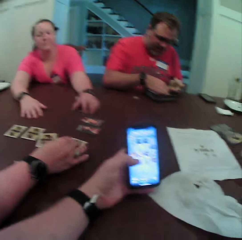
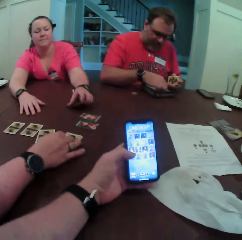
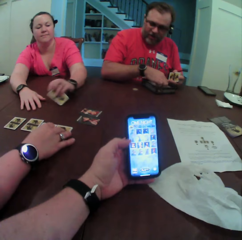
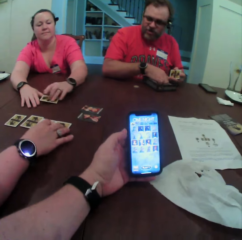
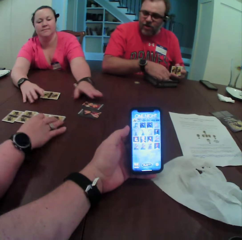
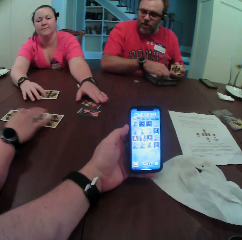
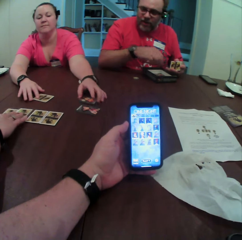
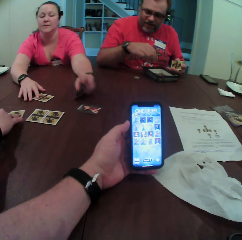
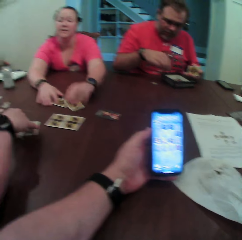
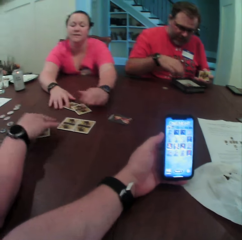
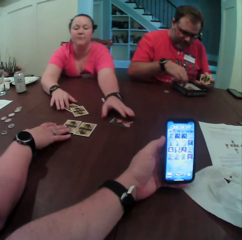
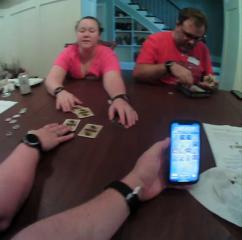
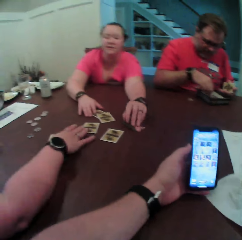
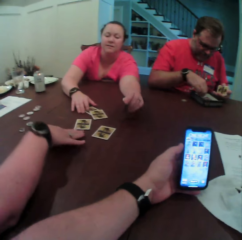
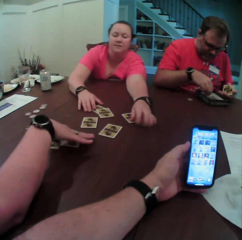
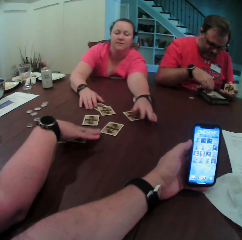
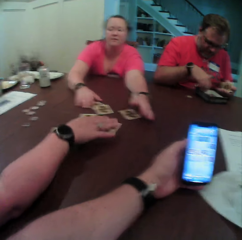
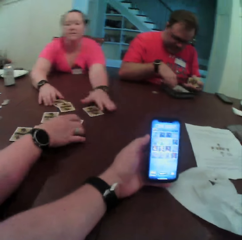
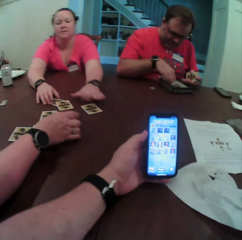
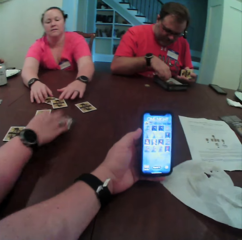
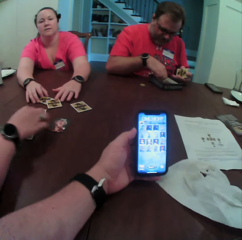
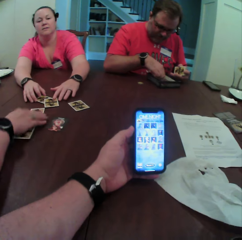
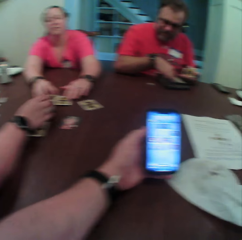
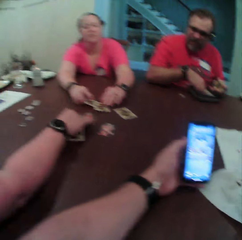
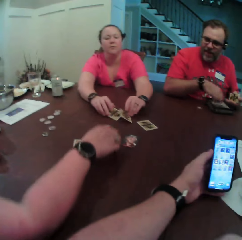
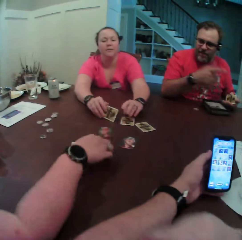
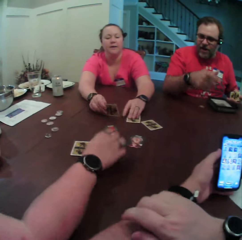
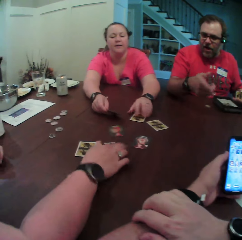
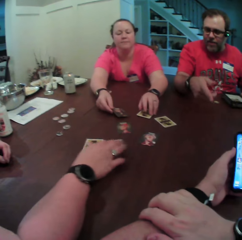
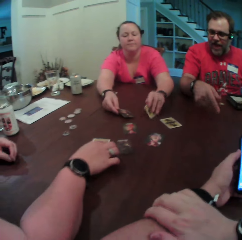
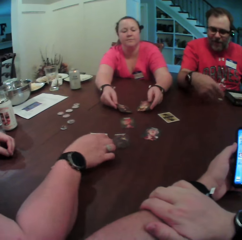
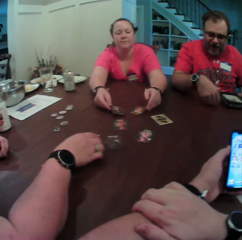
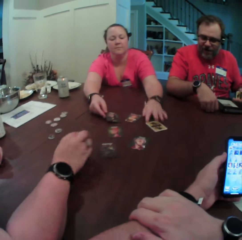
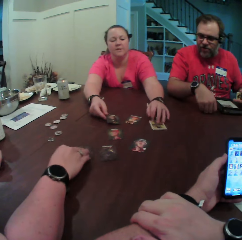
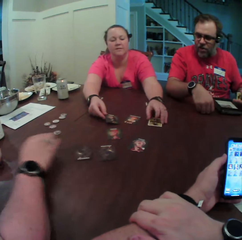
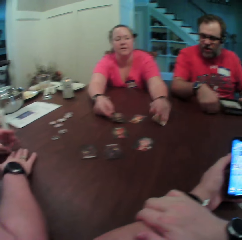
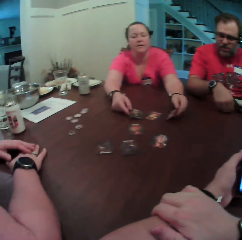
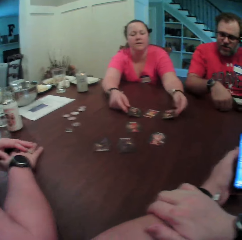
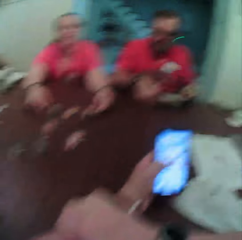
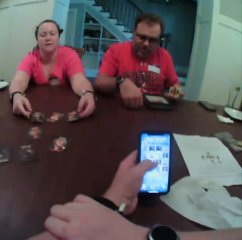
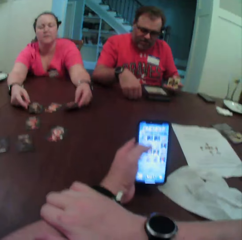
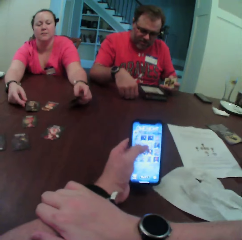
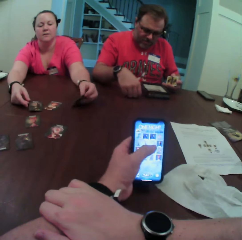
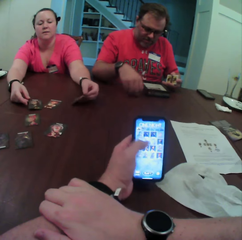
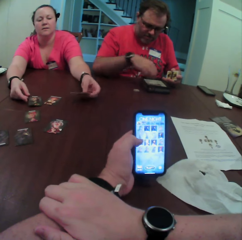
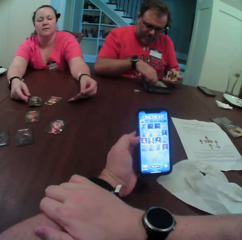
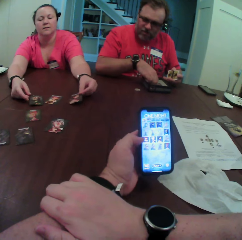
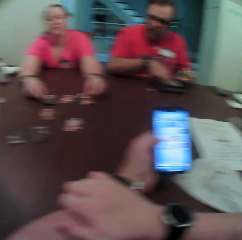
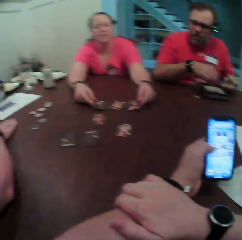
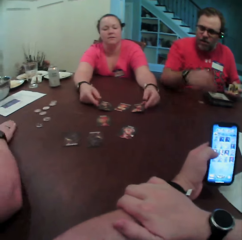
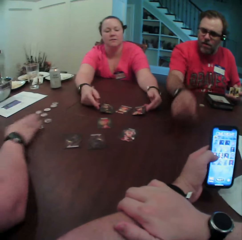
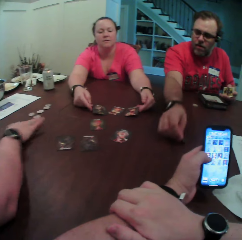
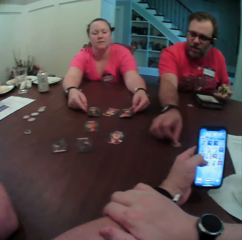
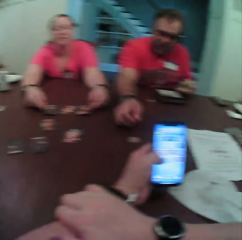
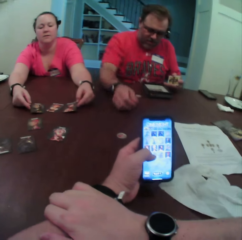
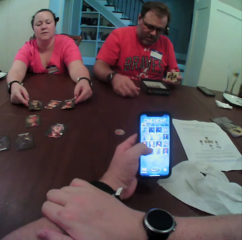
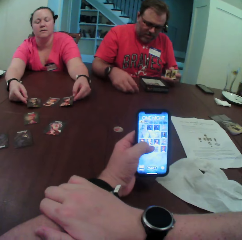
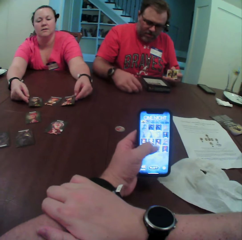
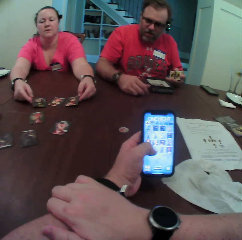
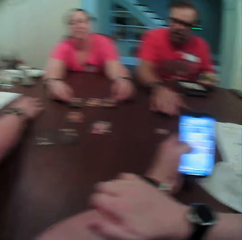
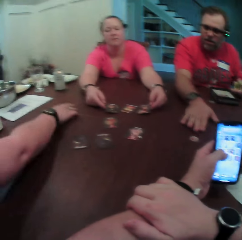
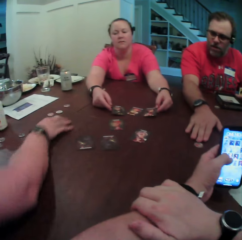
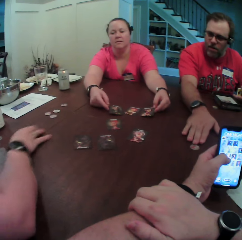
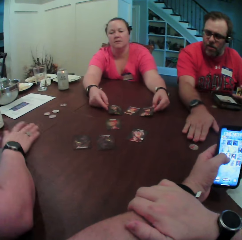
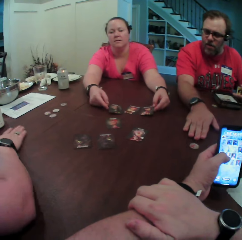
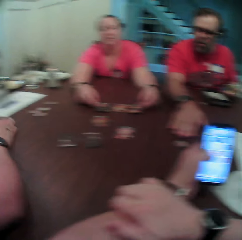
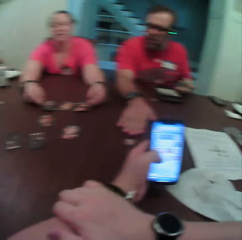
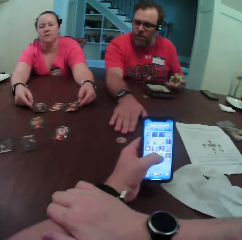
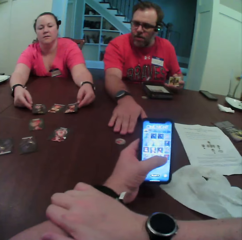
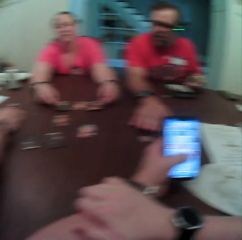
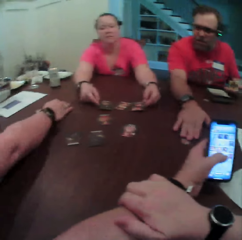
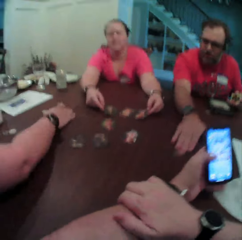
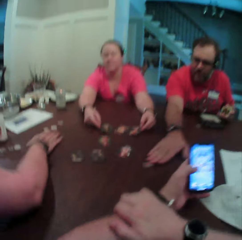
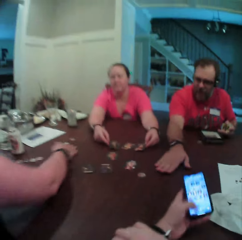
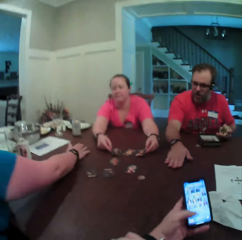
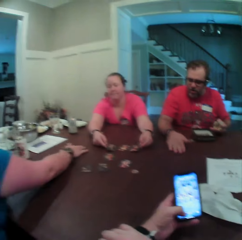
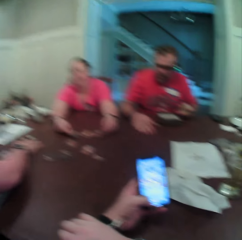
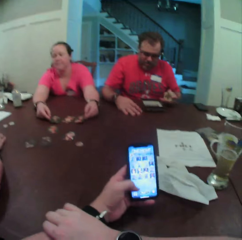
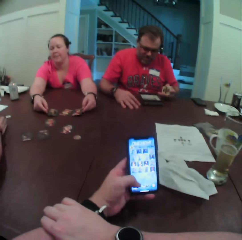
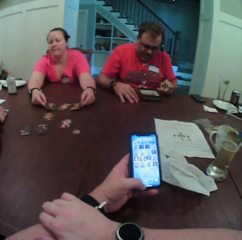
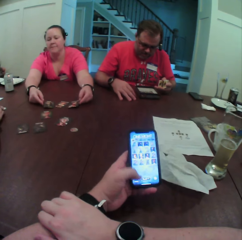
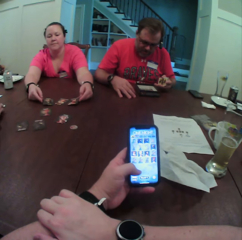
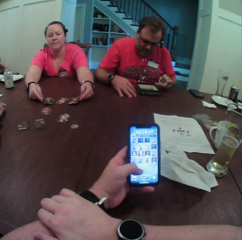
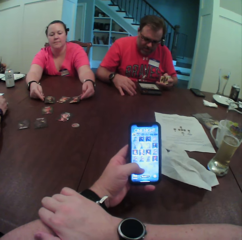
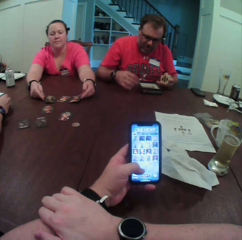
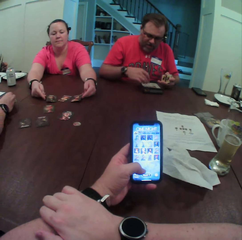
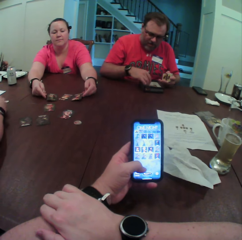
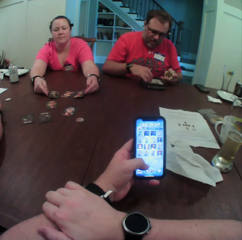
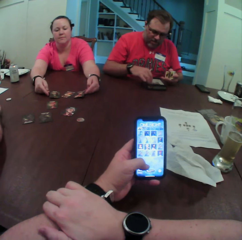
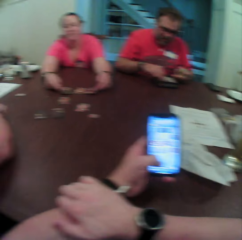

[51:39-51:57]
A woman flips a card on the table with her right hand. Another woman flips the card on the table with her left hand repeatedly. The first woman flips the card on the table with her right hand repeatedly. The other woman flips the card on the table with her right hand. She flips the card on the table with her left hand. A man touches the coin on the table with his right hand. The first woman flips the card on the table with her right hand. The other woman flips the card on the table with her left hand. The man picks up the coin from the box with his right hand. He drops the coin on the table with his right hand. He touches the coin on the table with his right hand. He pushes the coin on the table forward with his right hand. The first woman removes her right hand from some coins on the table. She pulls the coins on the table with her right hand.

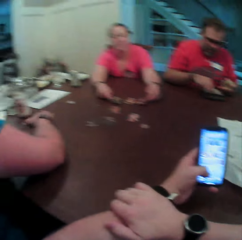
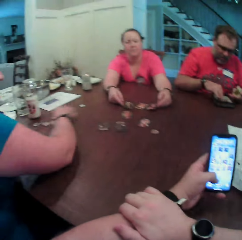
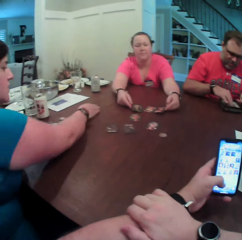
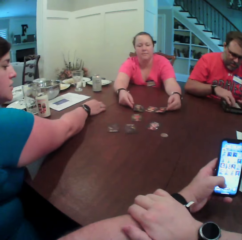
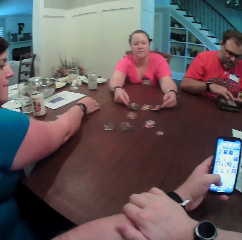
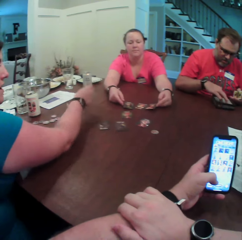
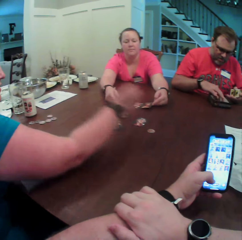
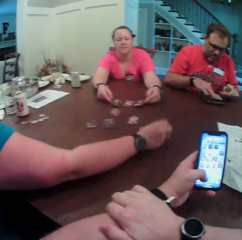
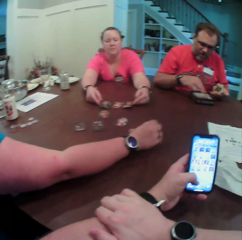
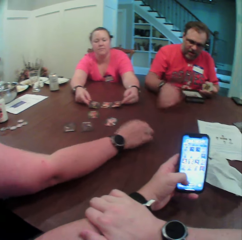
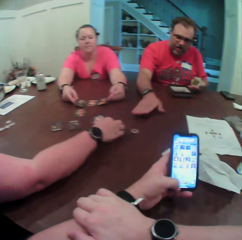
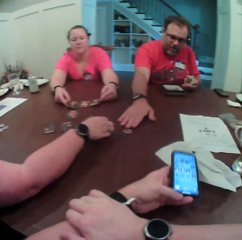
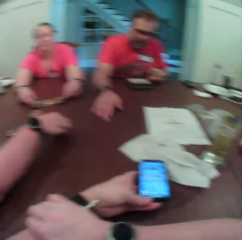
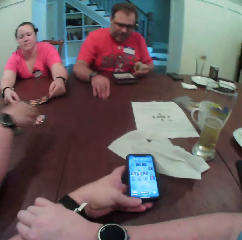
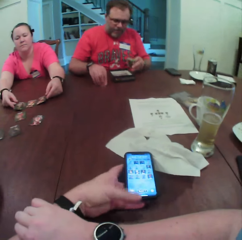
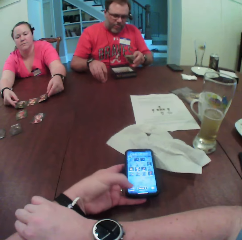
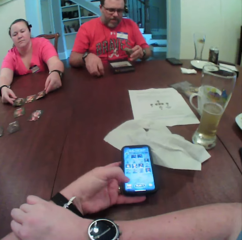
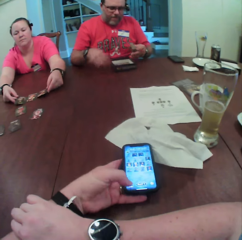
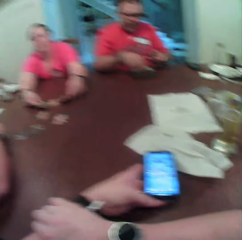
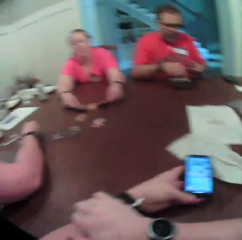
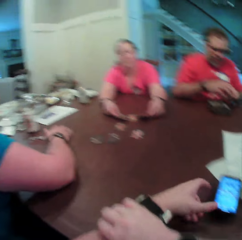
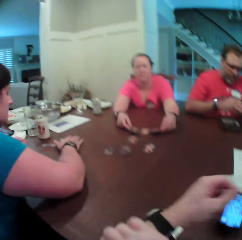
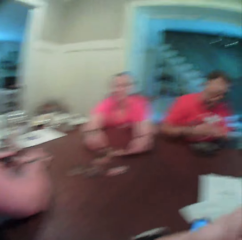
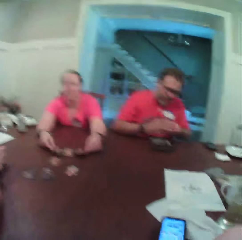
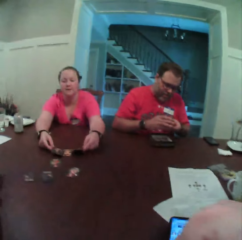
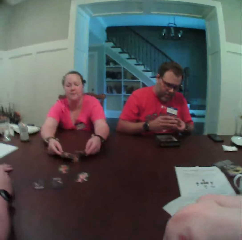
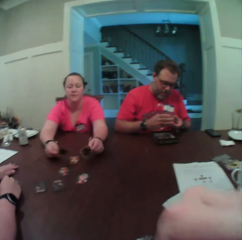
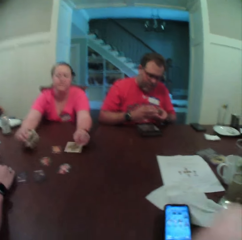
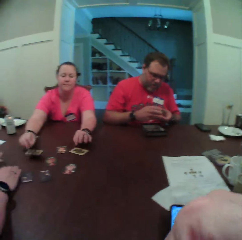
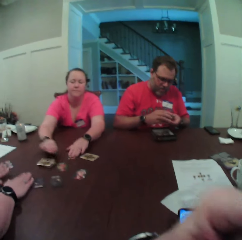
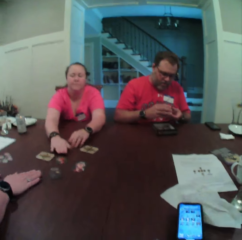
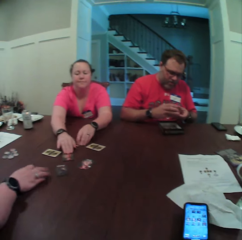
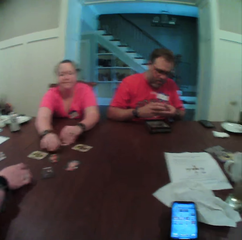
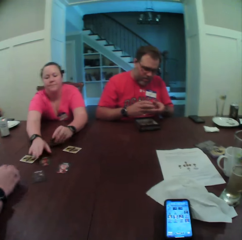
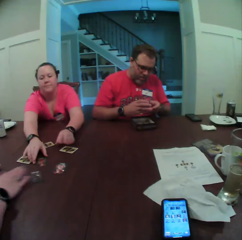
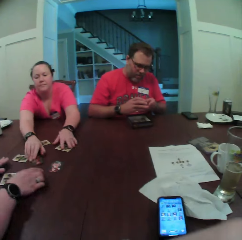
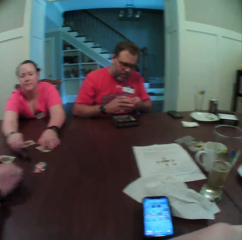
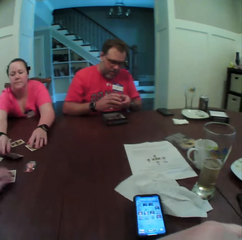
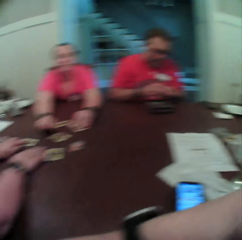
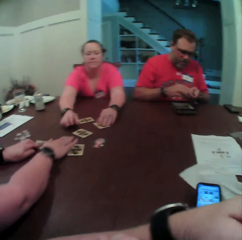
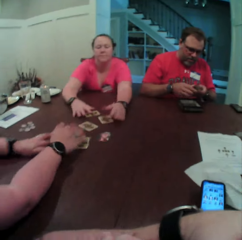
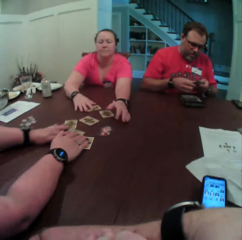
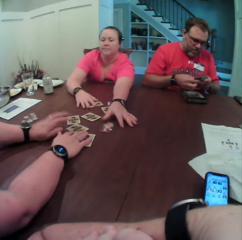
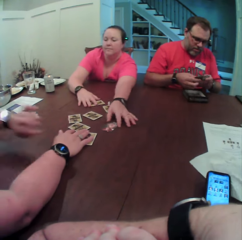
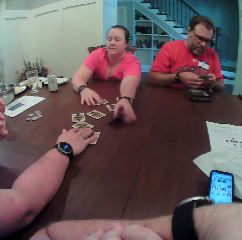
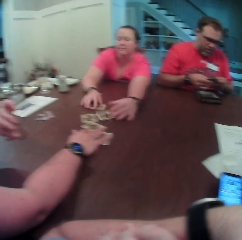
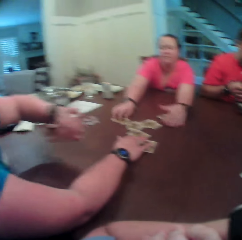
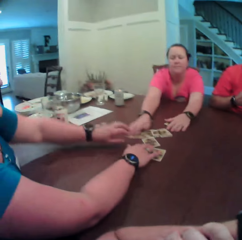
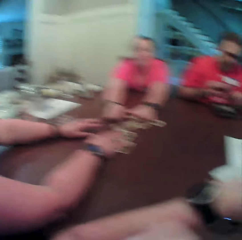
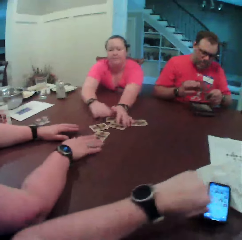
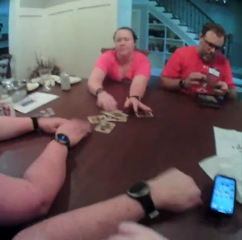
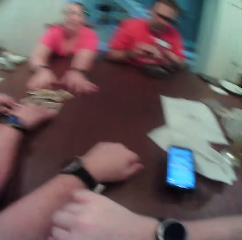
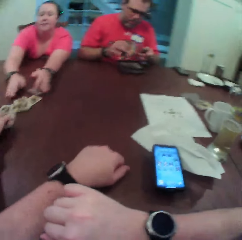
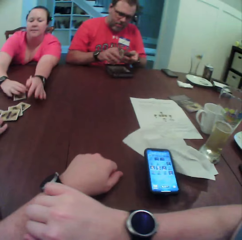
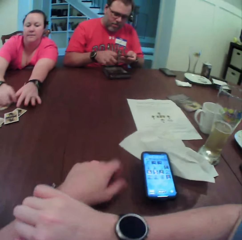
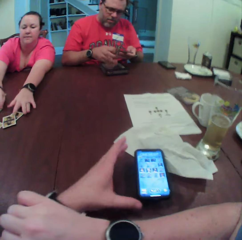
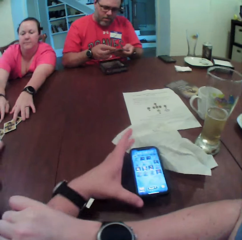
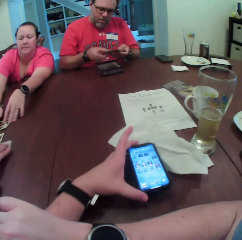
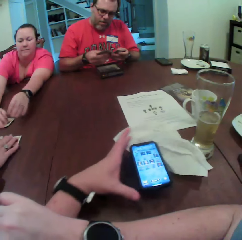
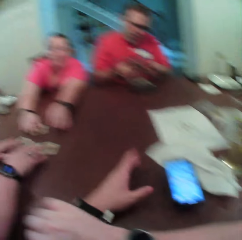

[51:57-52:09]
A woman picks up the coin on the table with her right hand. She drops the coin on the table with her right hand. A man picks up the coin on the table with his right hand. He puts the coin inside the box with his right hand. The camera wearer drops his phone on the table with his left hand. The woman touches the coins on the table with her right hand. The man holds some cards with both hands. The camera wearer looks around. Another woman flips some cards with both hands. She touches some cards on the table with both hands. She flips the card with her left hand. The first woman flips the card with her right hand. The other woman flips the card with her right hand. The first woman shuffles the cards on the table with both hands and removes her left hand from the table. The other woman flips the card with her left hand. She shuffles the cards on the table with both hands. The first woman places her left hand on the table. The camera wearer places his left hand on the table. He places his right hand on the table. He touches his phone on the table with his left hand. He pushes the phone aside.
